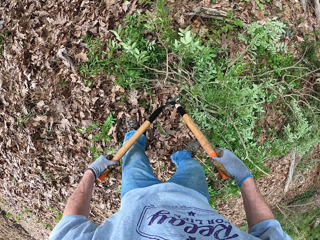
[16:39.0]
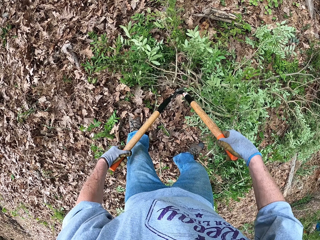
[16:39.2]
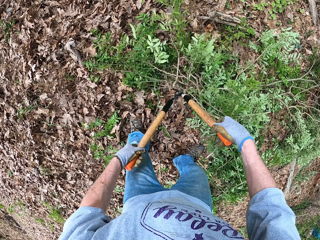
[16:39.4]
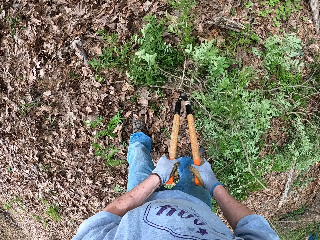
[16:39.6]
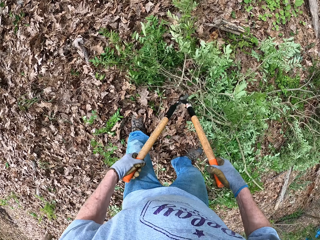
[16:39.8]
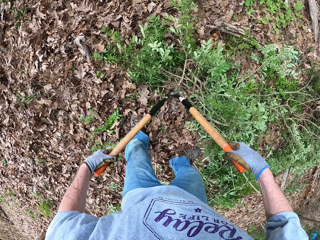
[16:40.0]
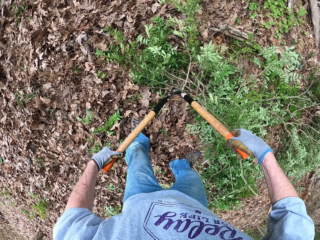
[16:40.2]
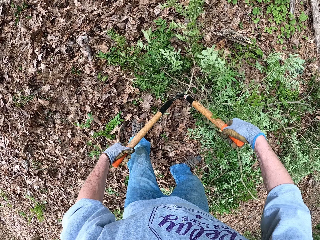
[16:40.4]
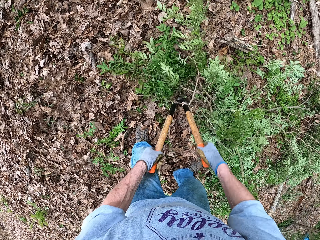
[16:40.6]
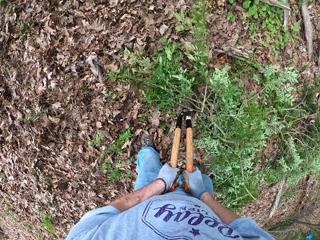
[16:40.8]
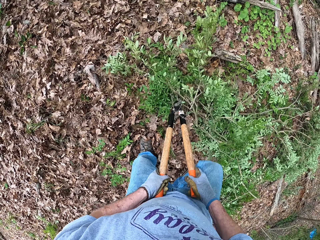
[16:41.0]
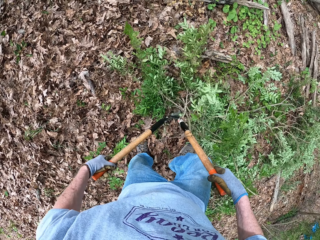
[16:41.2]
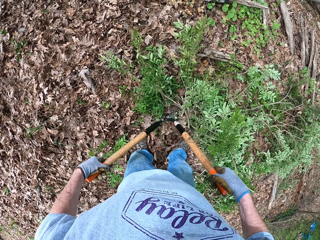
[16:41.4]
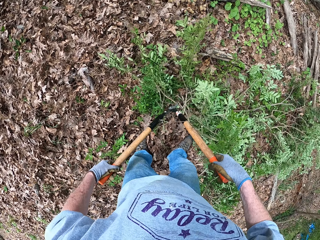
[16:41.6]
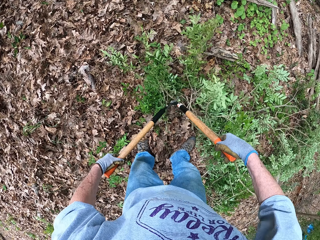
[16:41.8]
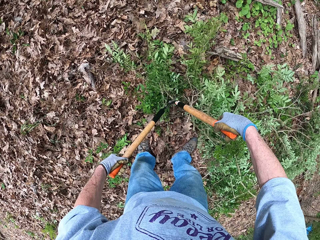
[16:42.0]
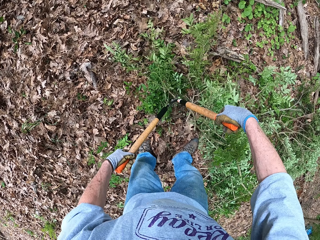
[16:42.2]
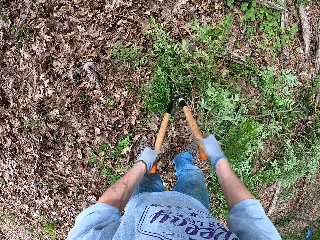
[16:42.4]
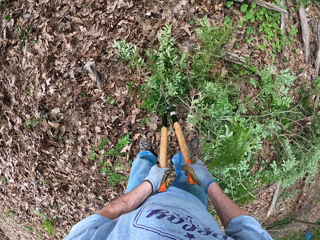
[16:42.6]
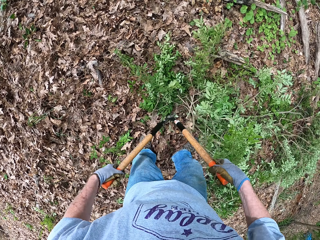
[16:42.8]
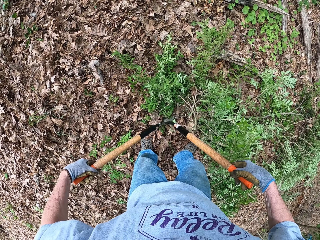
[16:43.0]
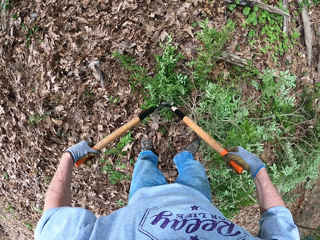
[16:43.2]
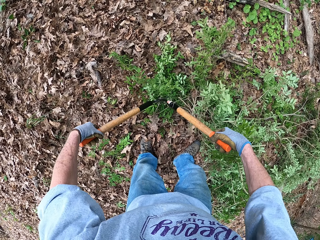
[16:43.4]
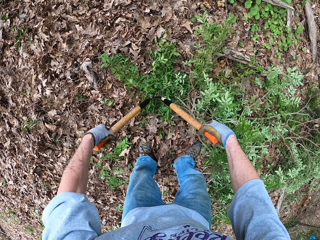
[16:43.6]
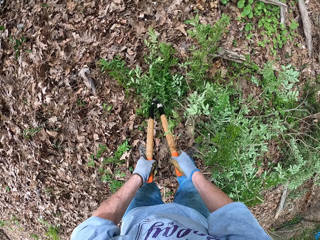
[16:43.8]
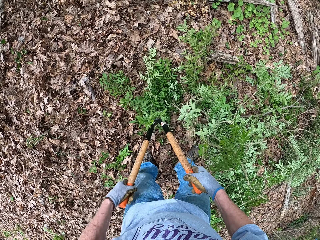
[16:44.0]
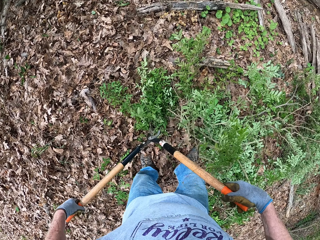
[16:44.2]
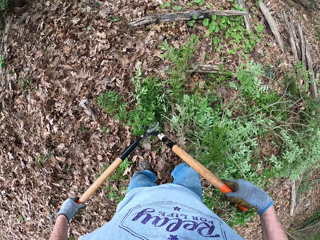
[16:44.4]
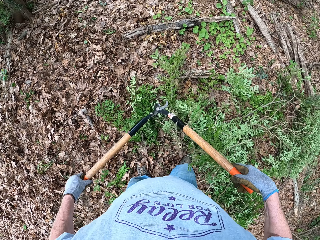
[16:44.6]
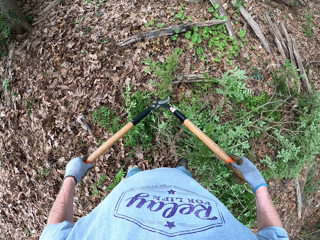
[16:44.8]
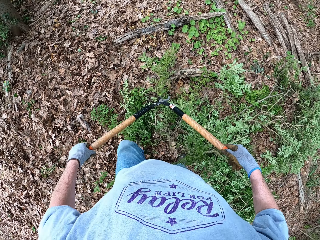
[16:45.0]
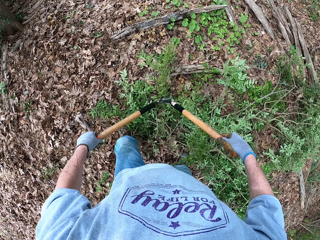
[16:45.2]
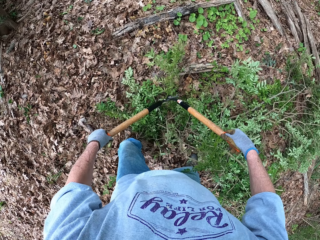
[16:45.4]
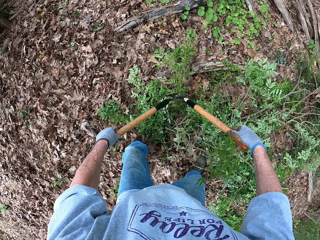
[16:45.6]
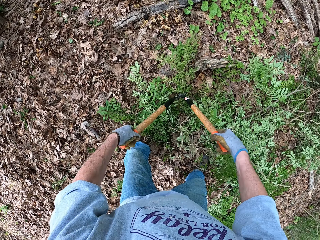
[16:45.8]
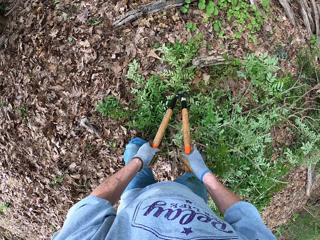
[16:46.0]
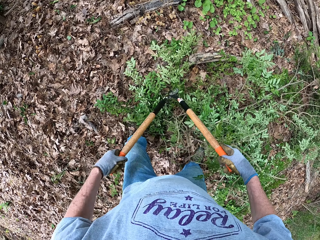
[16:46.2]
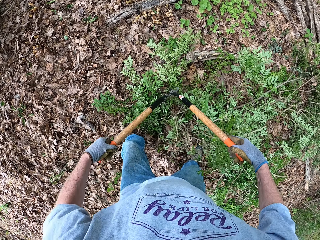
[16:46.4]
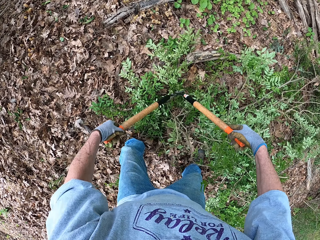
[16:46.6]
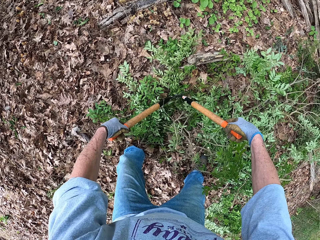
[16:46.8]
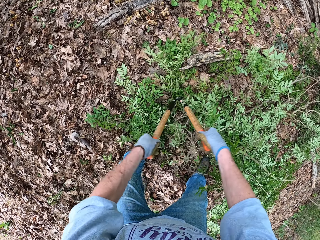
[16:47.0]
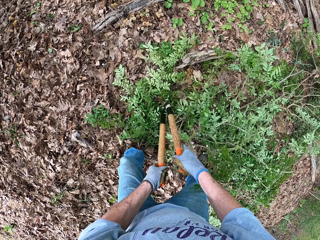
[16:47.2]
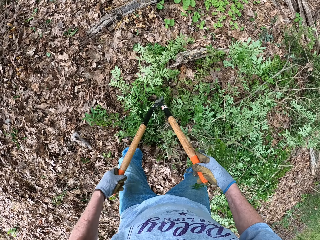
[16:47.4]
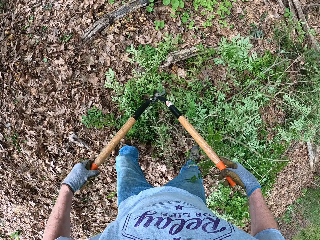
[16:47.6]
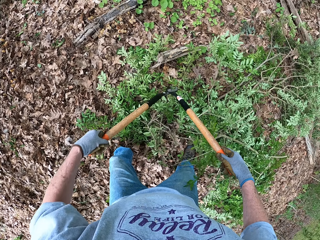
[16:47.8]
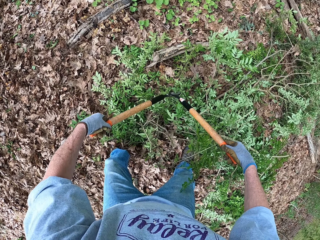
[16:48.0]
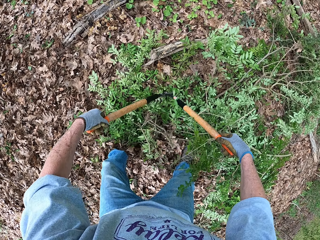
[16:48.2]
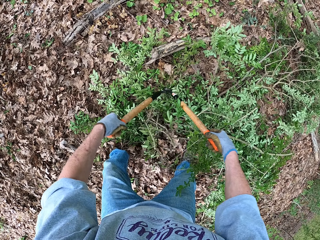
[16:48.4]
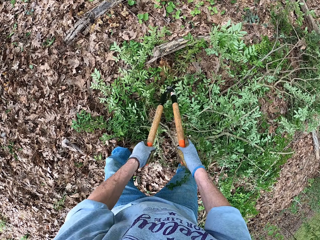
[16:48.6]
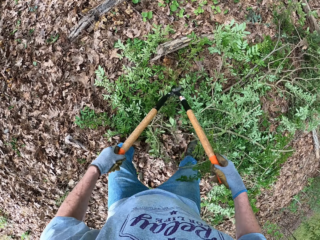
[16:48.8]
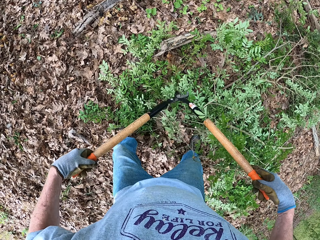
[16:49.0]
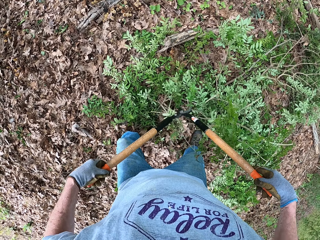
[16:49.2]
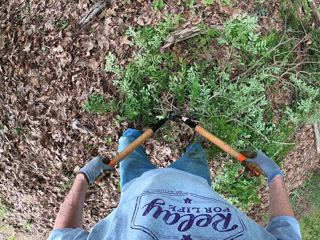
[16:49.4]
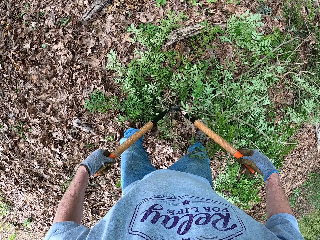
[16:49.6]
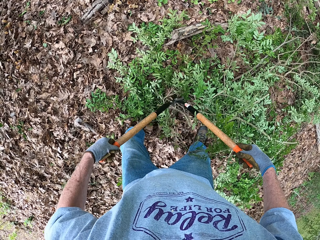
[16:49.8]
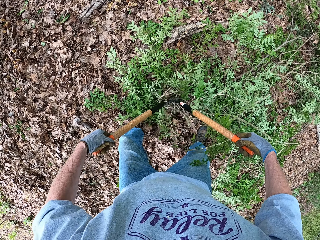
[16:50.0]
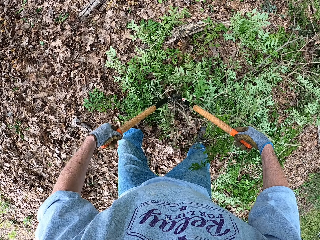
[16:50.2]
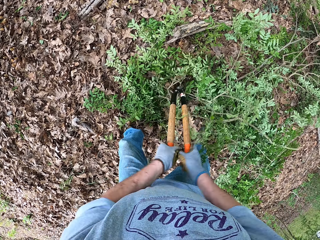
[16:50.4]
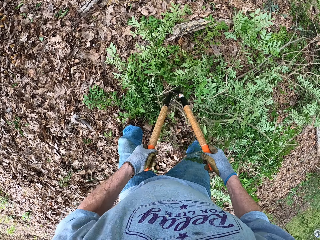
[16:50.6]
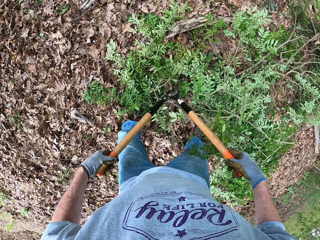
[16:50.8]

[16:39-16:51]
The camera wearer stops cutting. They cut the branches.

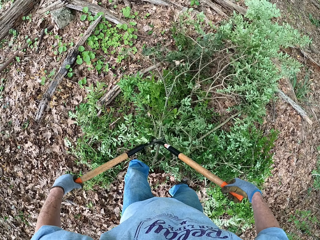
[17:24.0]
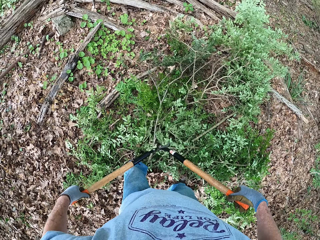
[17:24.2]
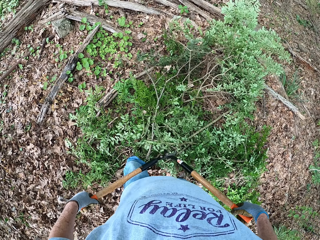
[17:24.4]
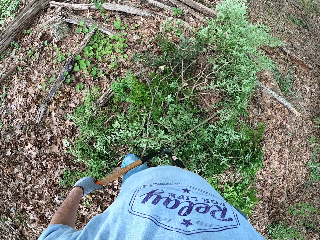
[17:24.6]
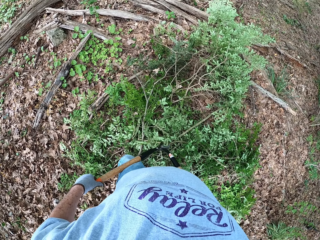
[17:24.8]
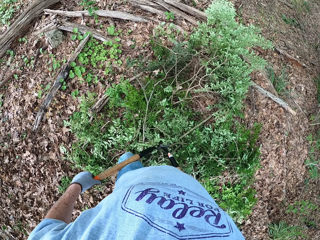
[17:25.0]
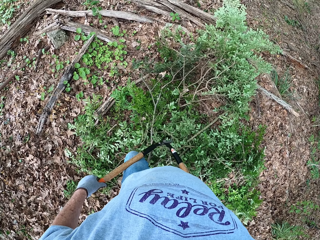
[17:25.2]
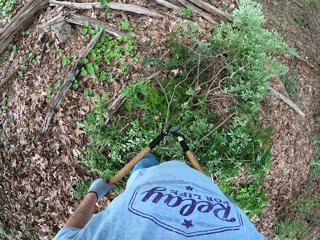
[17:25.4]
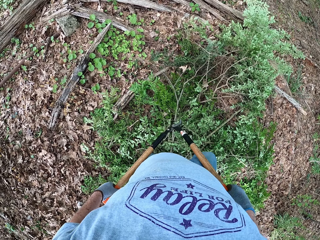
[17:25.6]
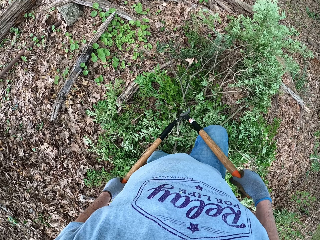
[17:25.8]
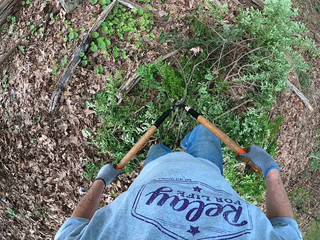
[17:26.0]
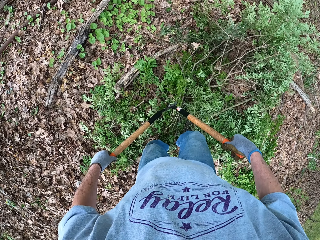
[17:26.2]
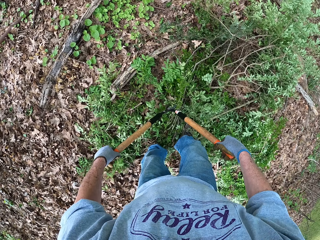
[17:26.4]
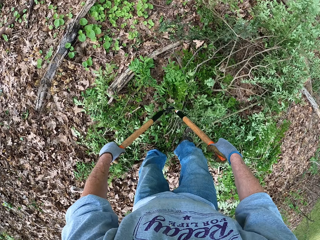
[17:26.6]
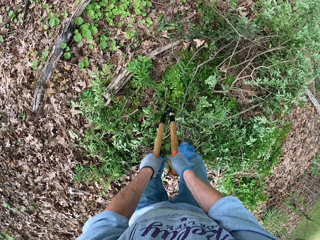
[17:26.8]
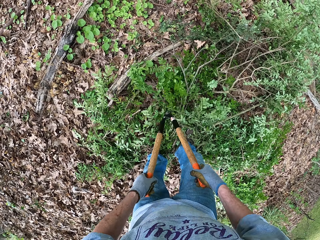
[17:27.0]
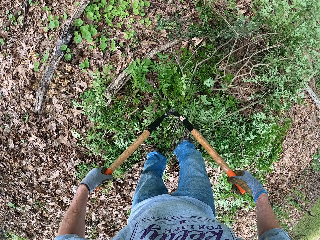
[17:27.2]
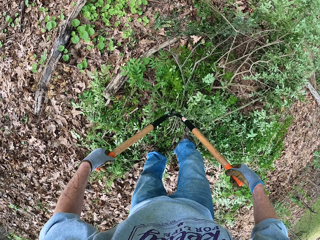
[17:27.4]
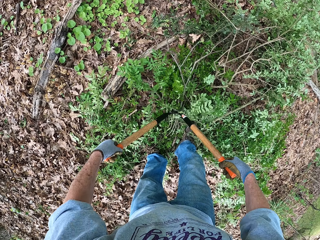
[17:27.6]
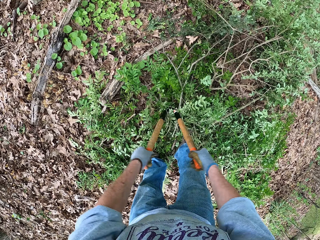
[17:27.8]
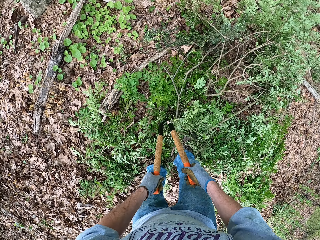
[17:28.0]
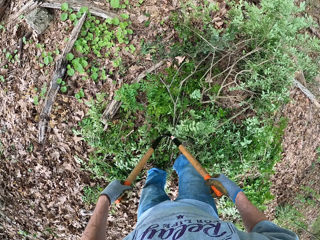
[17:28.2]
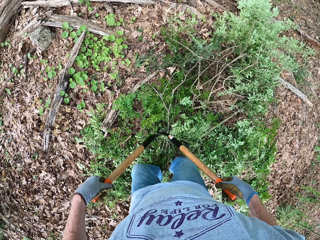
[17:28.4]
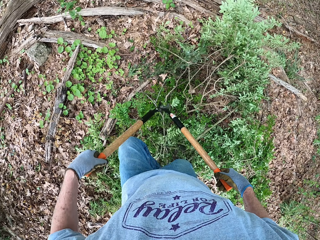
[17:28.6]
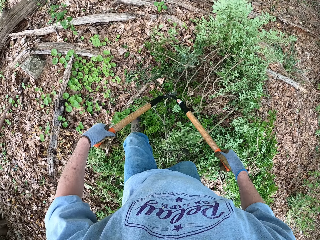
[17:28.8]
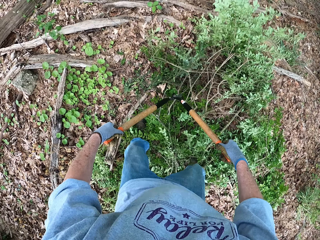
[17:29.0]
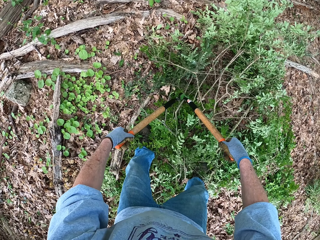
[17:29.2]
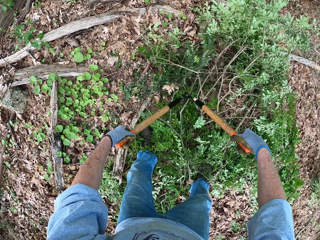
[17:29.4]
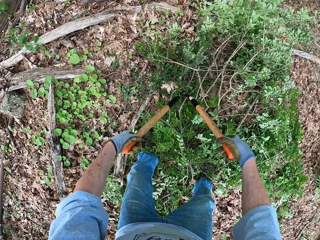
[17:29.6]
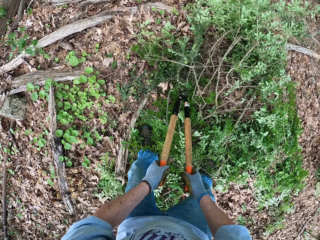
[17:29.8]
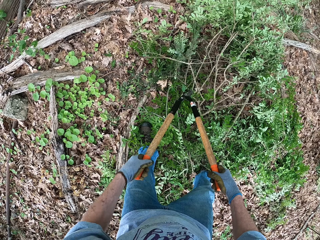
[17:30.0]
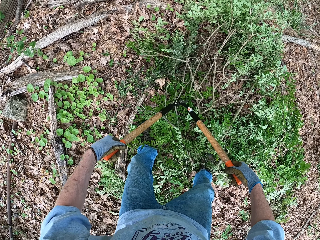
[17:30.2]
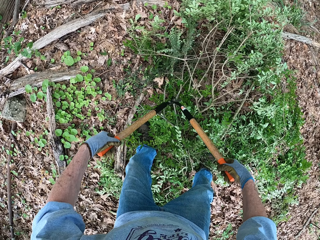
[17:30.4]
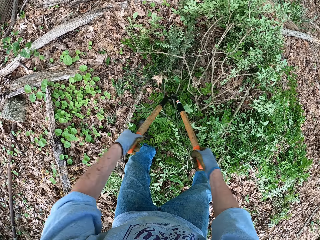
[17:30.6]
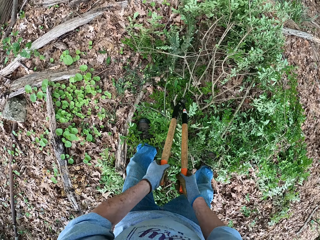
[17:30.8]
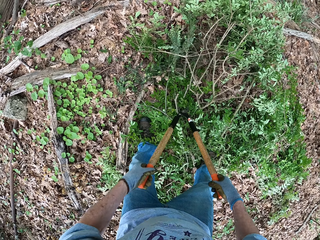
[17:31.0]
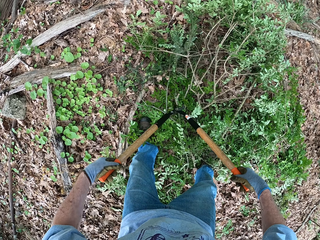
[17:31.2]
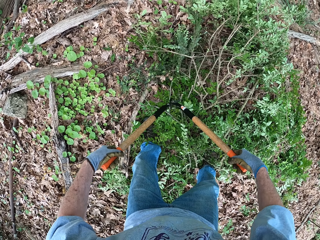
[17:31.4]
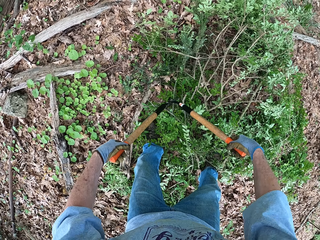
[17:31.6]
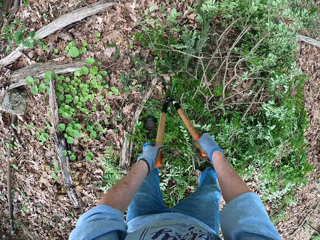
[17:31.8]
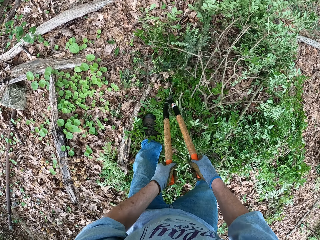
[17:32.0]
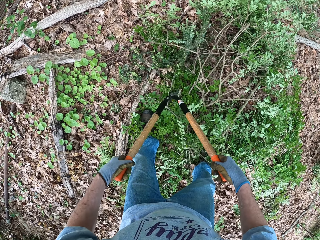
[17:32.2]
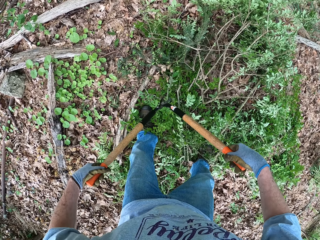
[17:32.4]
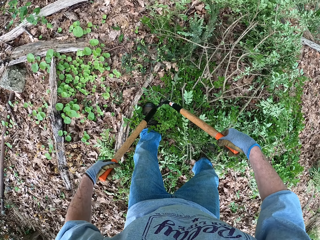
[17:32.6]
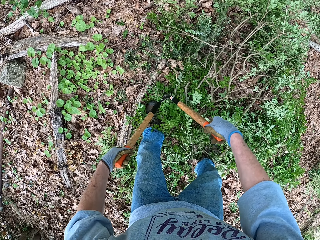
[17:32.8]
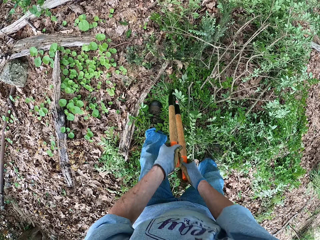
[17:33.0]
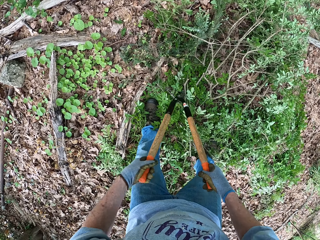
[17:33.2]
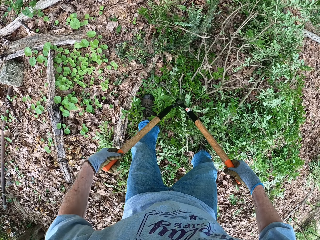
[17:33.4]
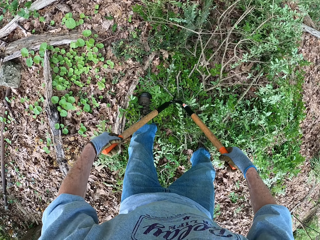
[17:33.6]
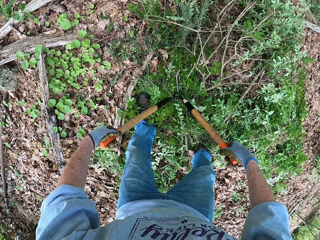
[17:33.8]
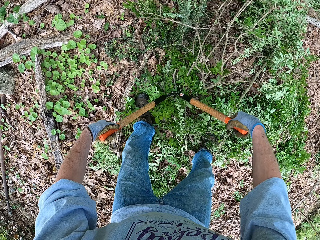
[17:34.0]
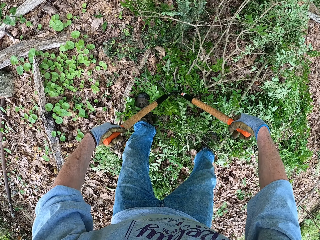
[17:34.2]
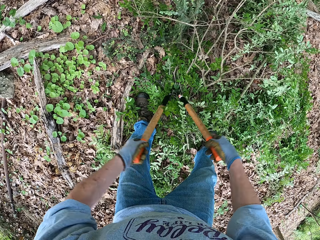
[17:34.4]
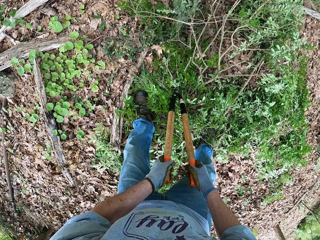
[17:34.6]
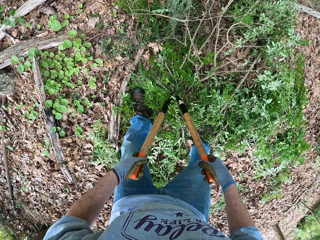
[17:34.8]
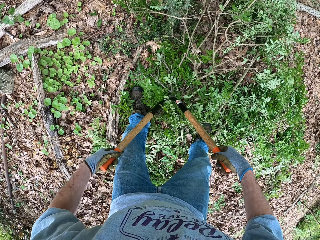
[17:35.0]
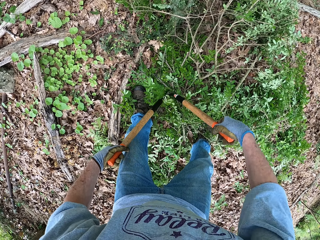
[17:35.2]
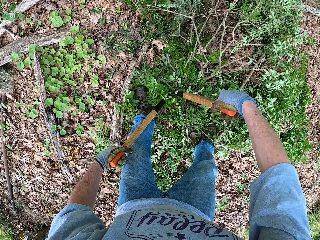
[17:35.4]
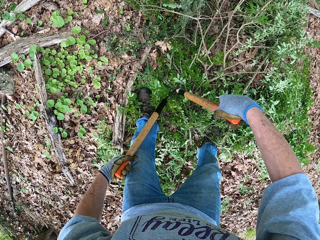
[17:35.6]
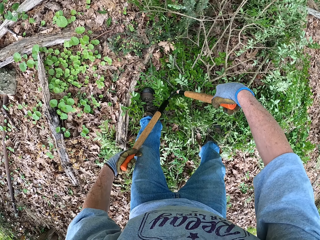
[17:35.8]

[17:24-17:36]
The camera wearer stops cutting. They step forward. They cut the branches.
